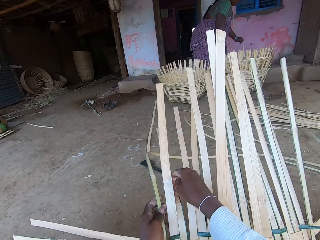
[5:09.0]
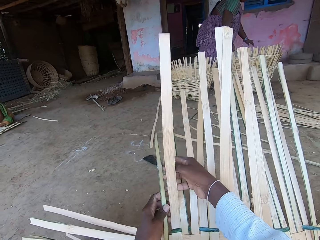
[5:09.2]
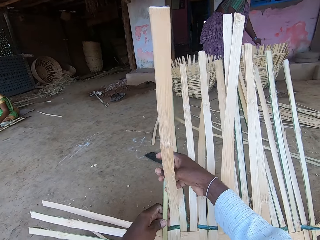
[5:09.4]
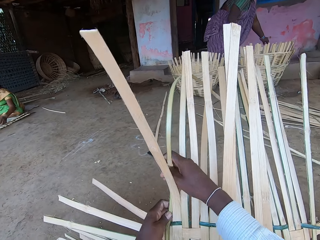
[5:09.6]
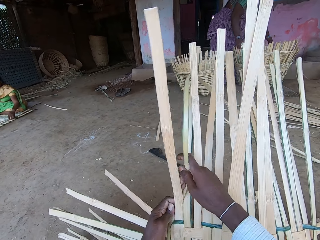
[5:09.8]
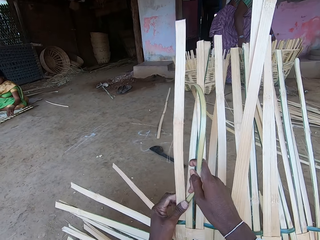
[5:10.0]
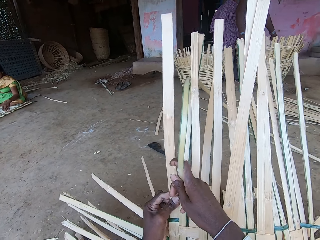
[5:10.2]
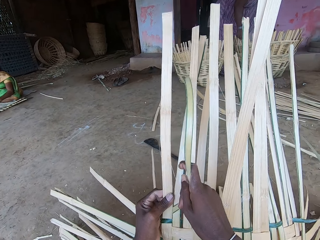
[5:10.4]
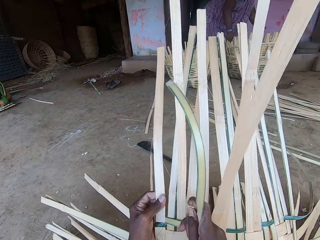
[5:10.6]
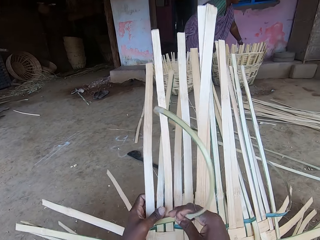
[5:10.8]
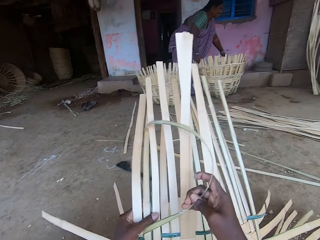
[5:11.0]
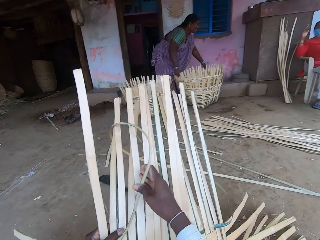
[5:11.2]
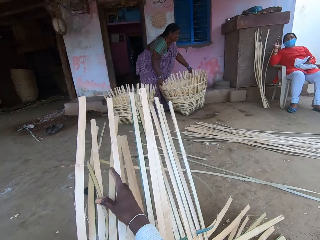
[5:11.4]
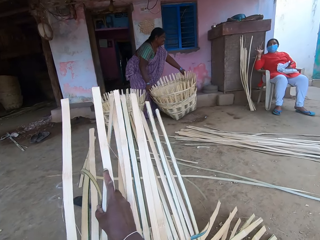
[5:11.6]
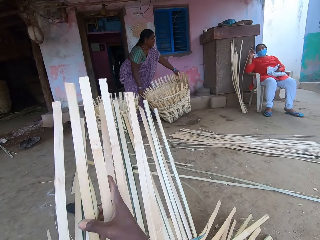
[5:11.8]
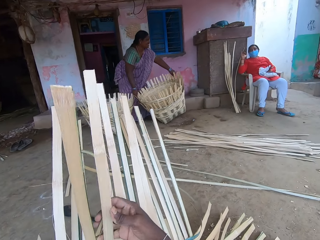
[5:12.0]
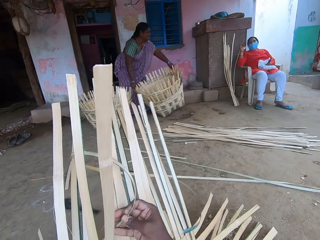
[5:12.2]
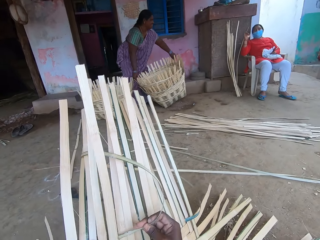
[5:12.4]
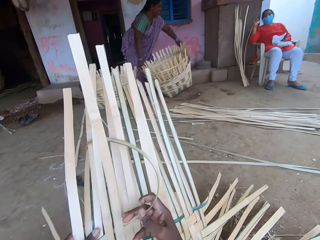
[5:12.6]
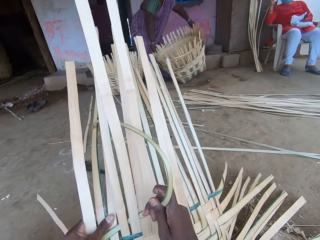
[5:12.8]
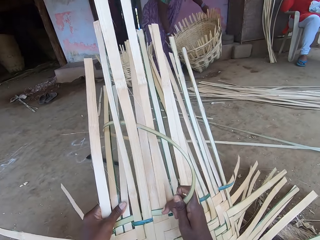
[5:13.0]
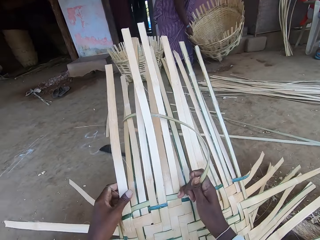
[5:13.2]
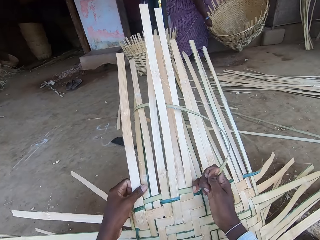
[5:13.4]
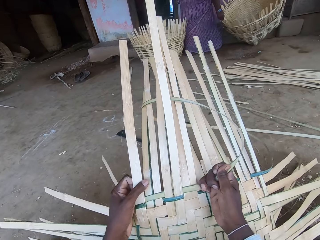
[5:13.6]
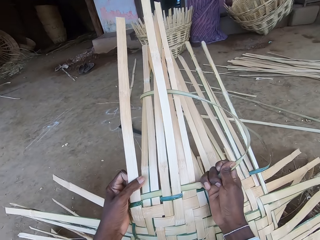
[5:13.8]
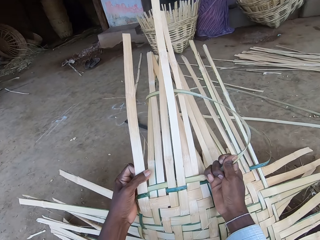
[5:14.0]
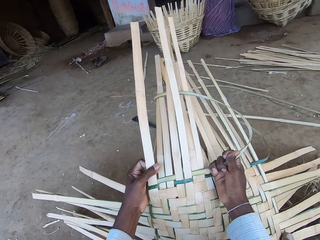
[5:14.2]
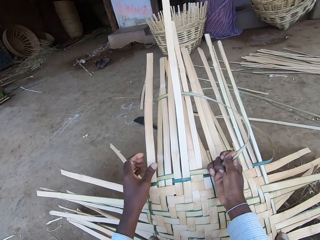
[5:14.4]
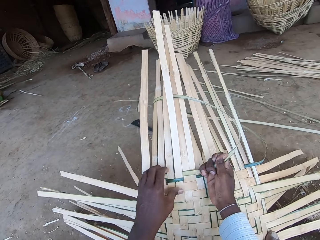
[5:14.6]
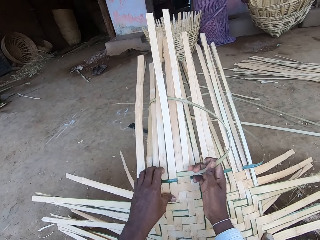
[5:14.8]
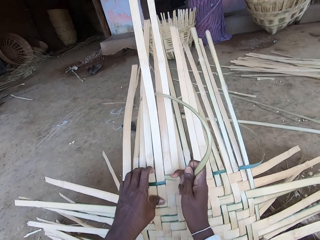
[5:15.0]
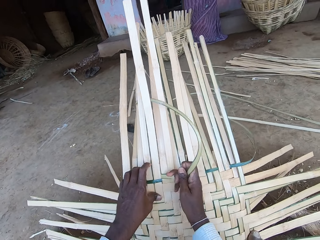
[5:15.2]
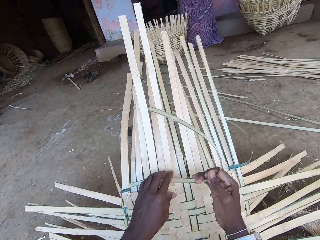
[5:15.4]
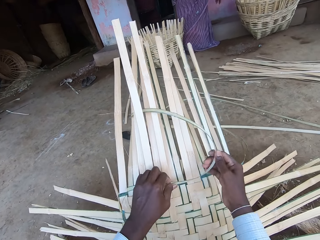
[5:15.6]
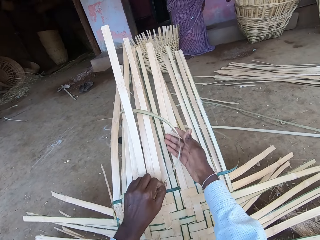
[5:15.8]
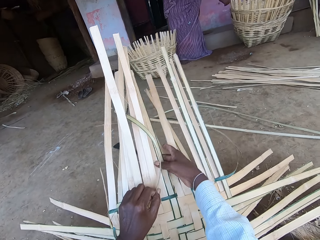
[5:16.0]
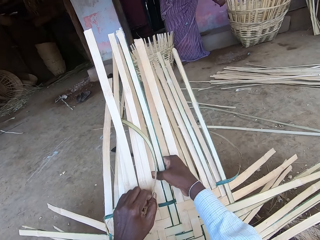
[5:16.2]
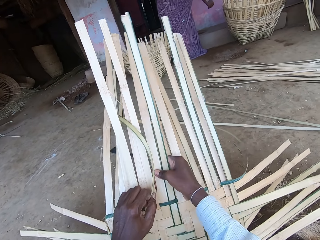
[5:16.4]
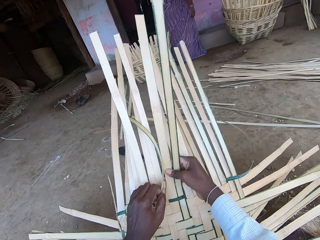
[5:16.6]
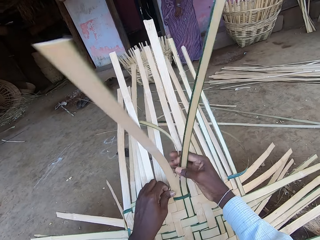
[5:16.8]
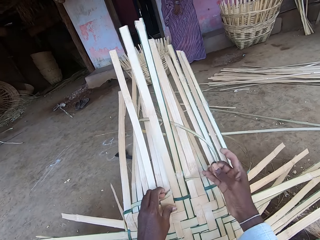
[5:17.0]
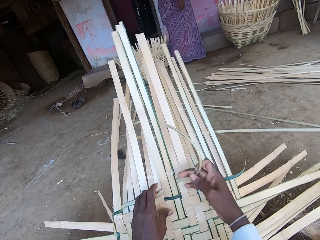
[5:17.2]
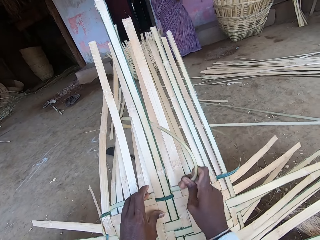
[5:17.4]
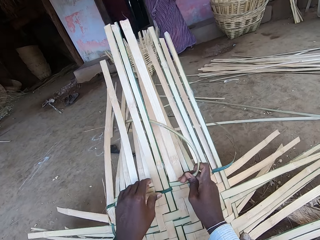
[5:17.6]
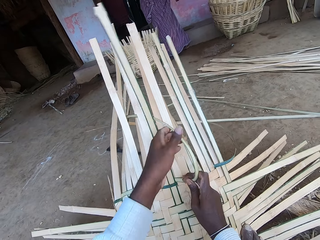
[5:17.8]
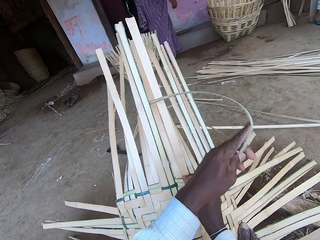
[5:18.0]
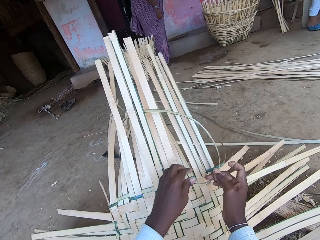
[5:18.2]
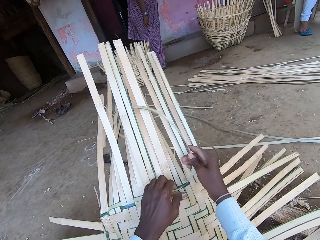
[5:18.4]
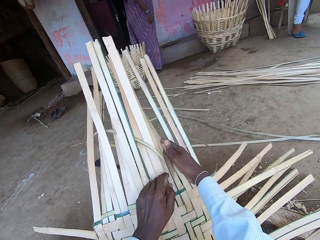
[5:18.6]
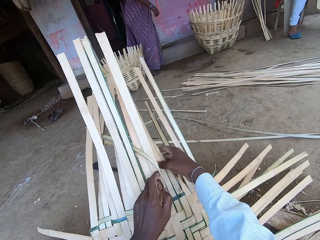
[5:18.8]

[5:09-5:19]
The woman holds the basket on the ground with her left hand and moves the basket on the ground with both hands.

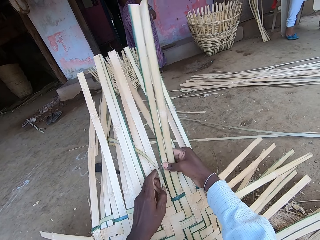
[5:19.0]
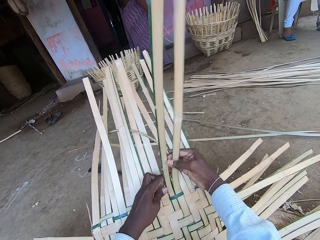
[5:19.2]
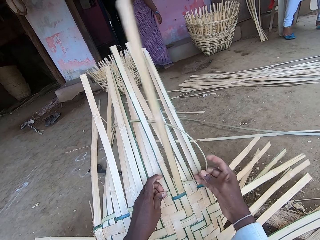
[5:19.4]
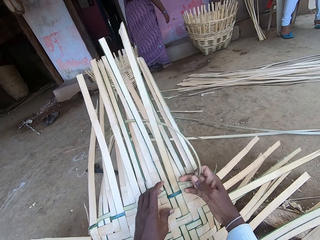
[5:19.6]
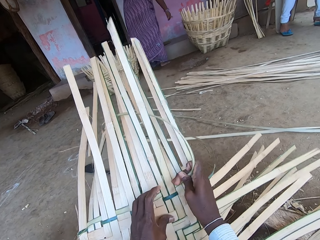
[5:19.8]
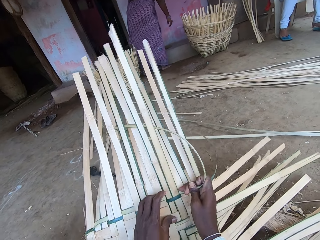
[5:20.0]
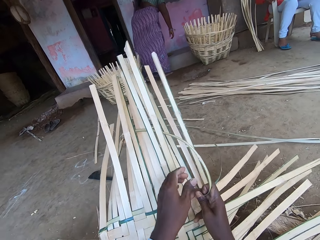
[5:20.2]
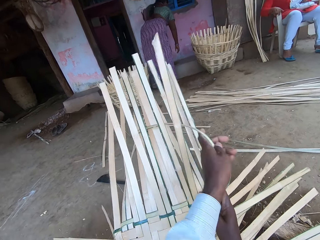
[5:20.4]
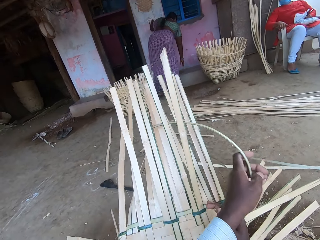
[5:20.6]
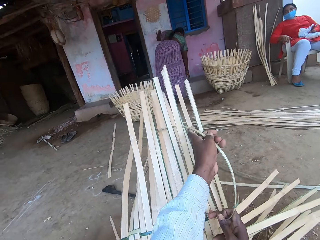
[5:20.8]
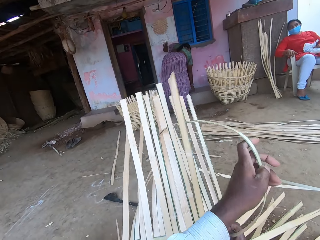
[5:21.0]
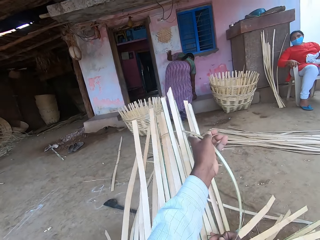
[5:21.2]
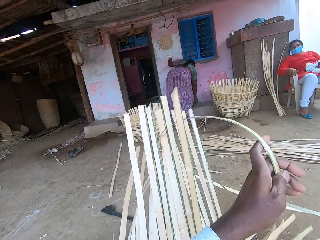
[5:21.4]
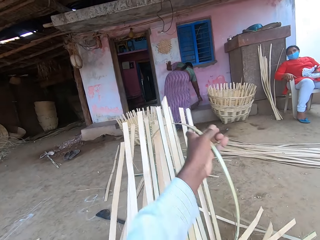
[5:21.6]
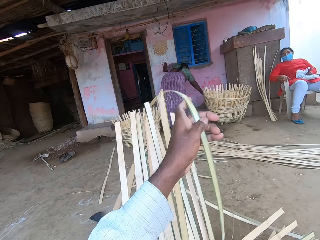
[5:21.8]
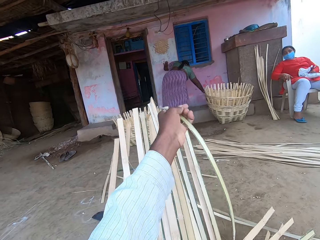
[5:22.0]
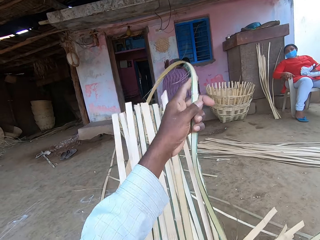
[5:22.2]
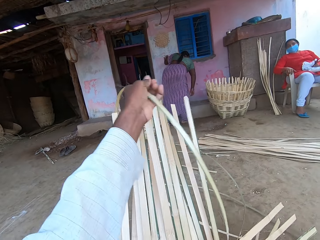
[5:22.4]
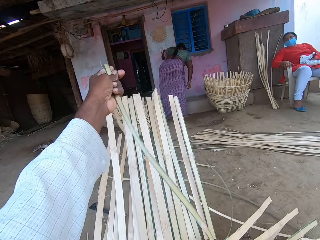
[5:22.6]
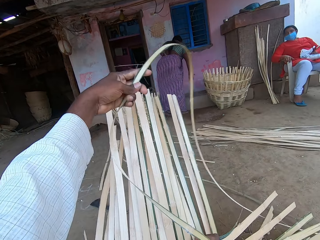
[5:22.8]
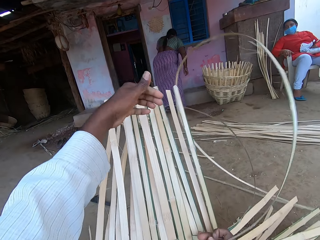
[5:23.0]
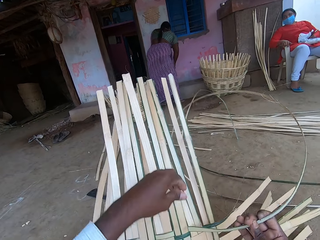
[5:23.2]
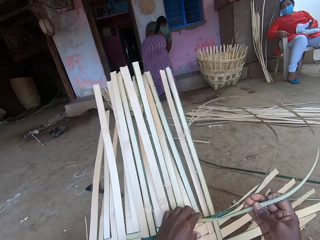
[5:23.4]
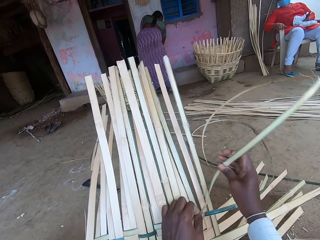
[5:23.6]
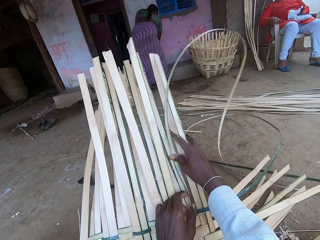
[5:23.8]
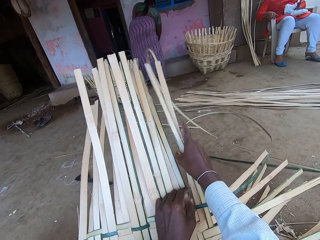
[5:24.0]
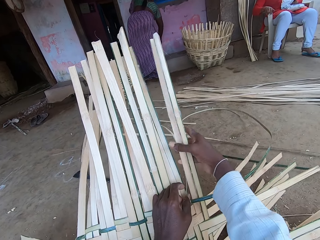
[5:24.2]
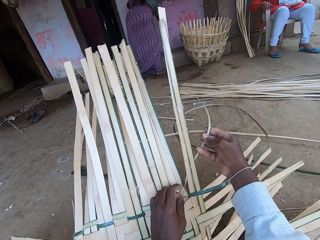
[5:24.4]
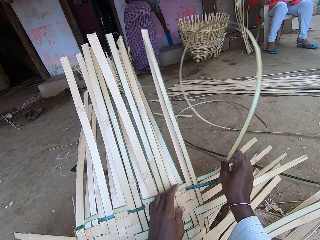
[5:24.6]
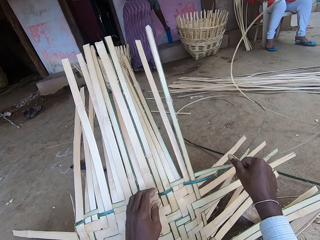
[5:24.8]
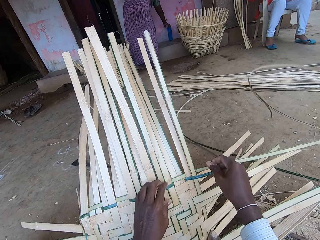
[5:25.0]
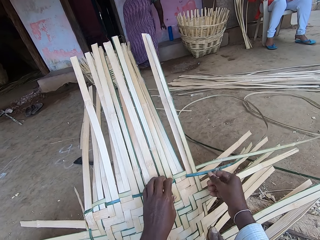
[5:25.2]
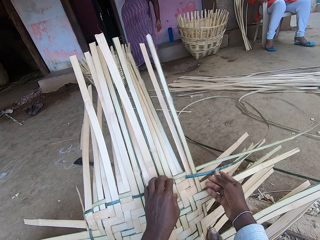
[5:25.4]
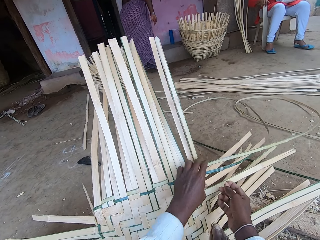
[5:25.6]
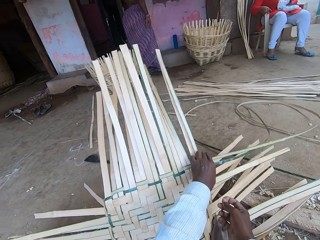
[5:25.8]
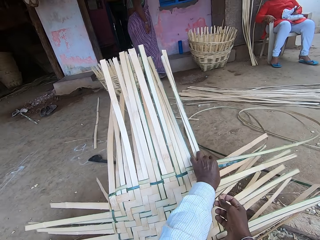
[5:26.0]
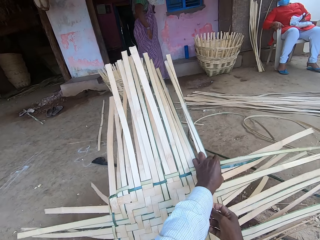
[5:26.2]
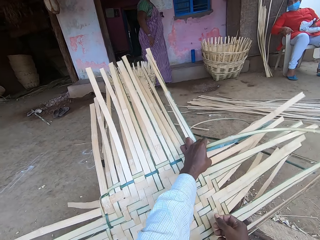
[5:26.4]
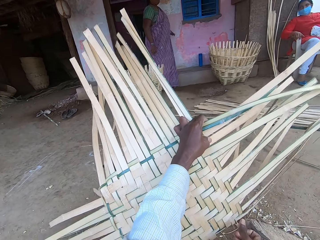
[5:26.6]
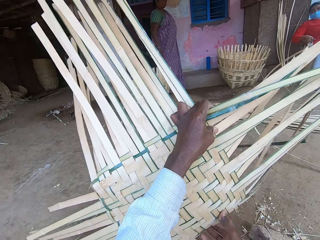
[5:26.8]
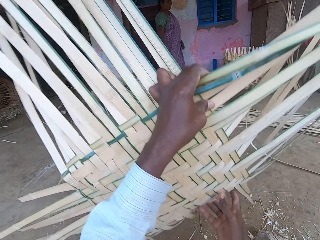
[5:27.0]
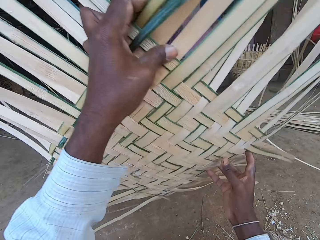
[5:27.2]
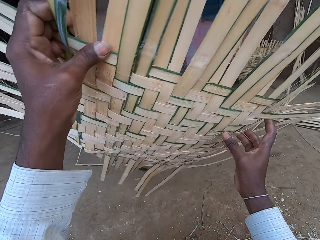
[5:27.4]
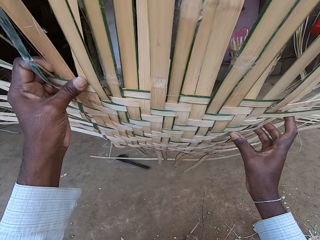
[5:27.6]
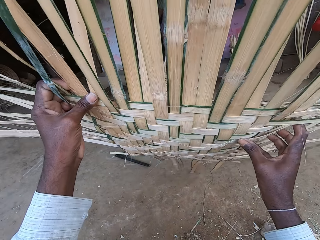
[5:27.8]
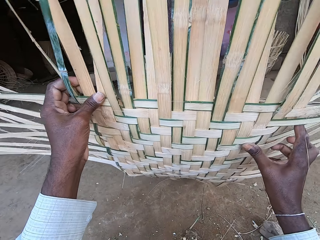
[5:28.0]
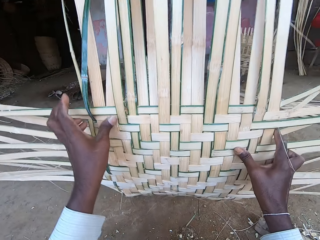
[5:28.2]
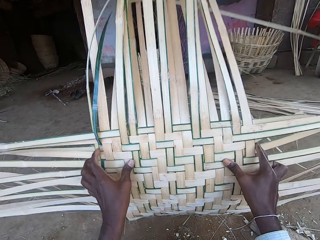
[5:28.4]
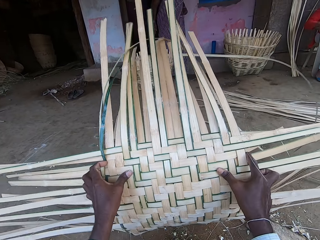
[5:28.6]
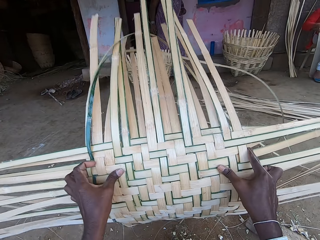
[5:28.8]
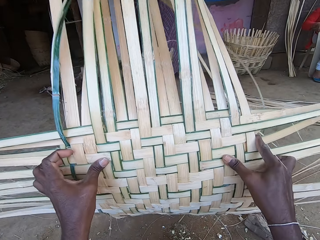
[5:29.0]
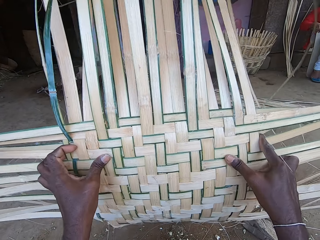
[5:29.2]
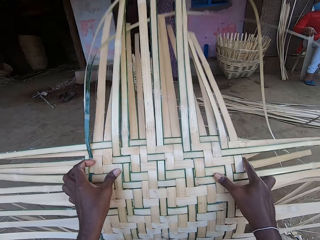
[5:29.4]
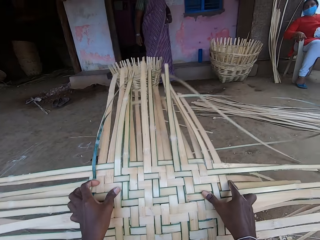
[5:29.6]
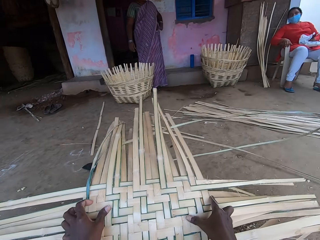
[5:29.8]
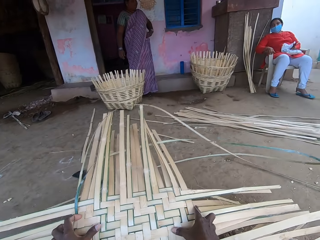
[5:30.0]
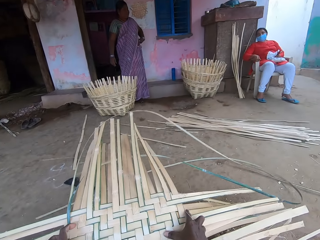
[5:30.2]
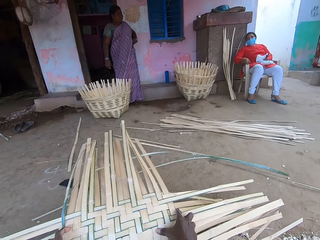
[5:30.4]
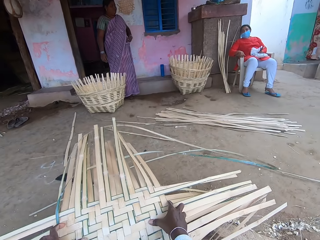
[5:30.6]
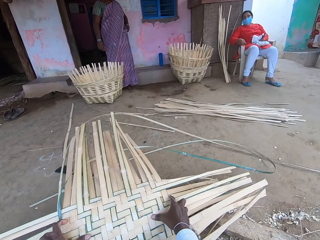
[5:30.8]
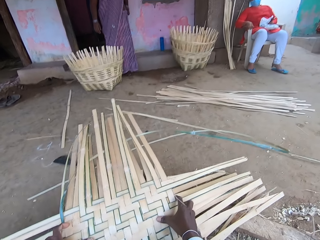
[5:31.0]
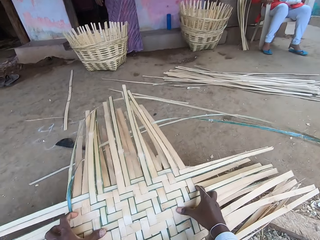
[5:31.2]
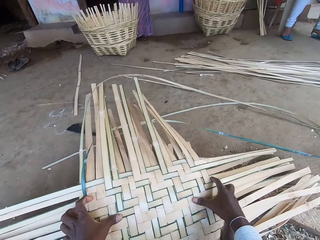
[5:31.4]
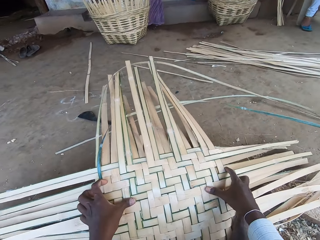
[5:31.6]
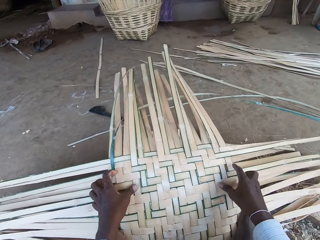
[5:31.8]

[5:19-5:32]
The woman moves a rag on a pavement with her right hand. The camera wearer turns the basket on the ground with both hands.
